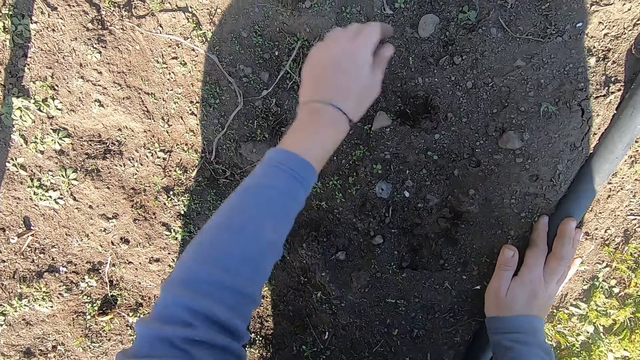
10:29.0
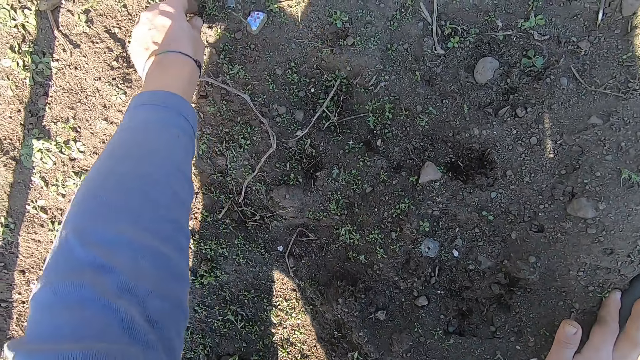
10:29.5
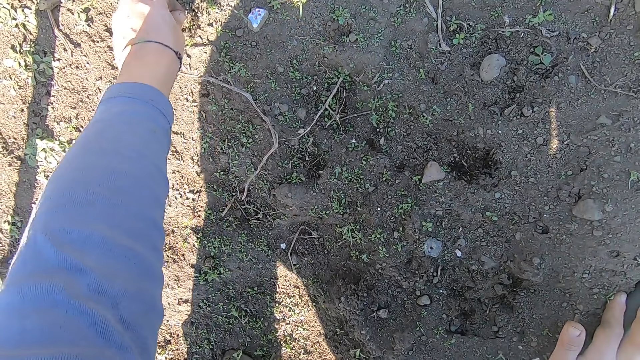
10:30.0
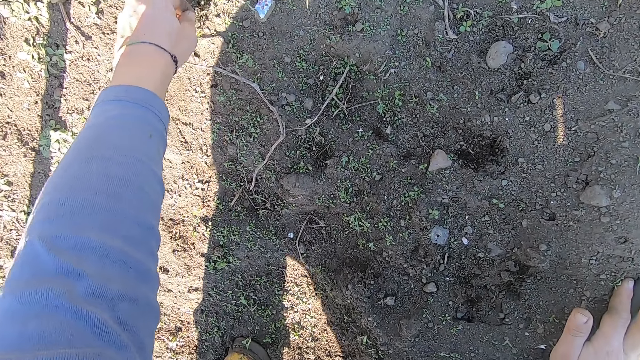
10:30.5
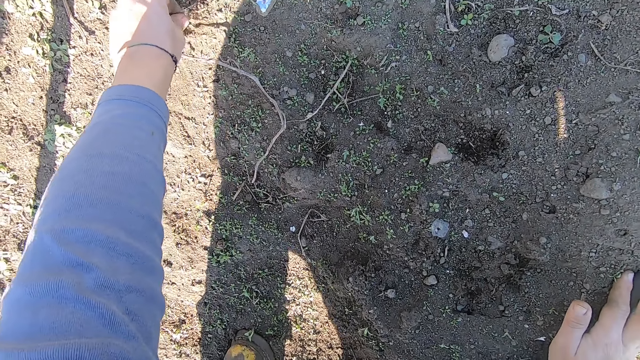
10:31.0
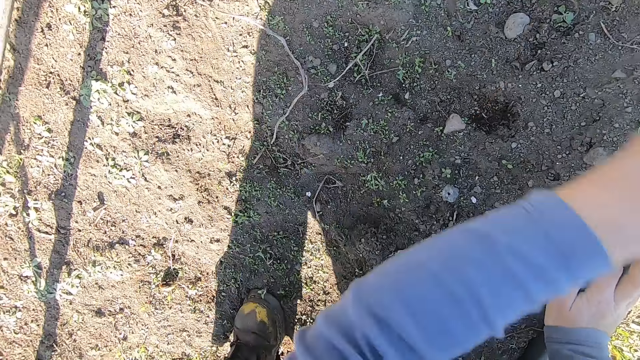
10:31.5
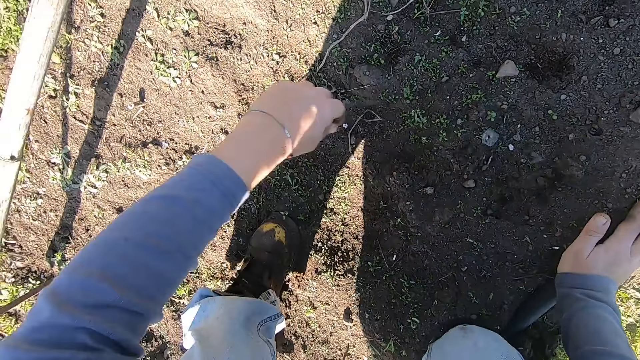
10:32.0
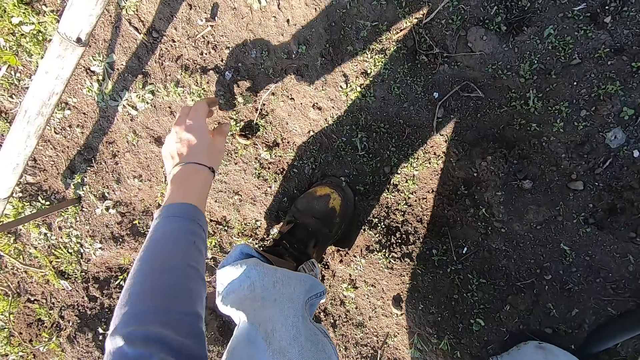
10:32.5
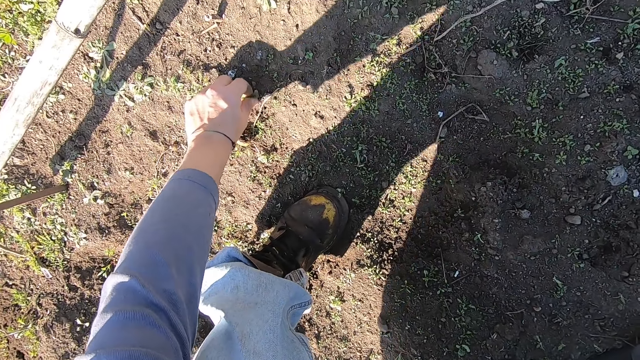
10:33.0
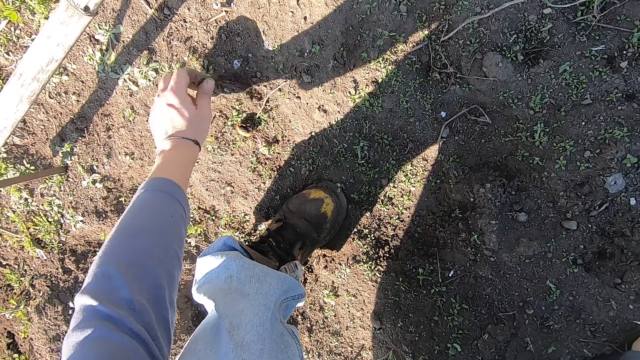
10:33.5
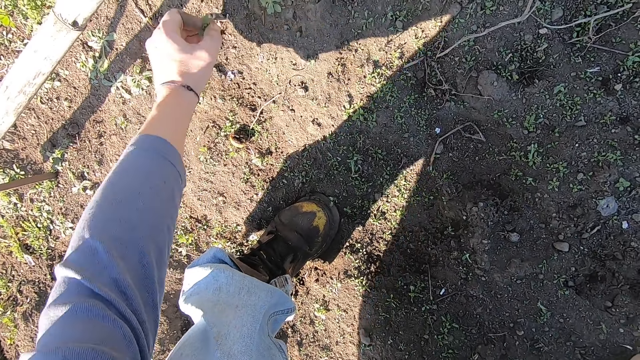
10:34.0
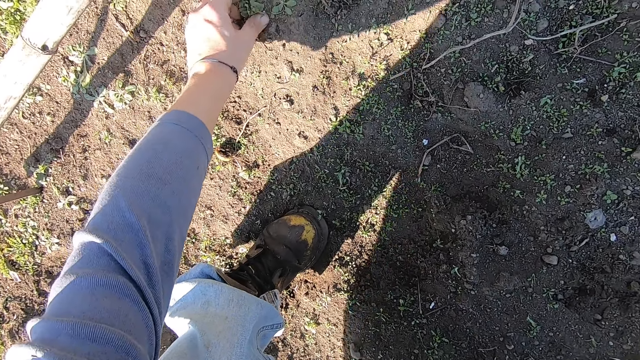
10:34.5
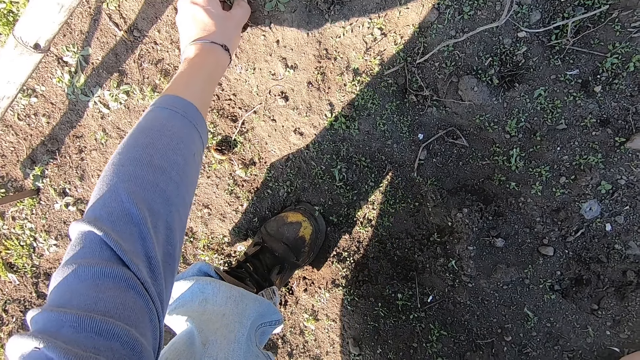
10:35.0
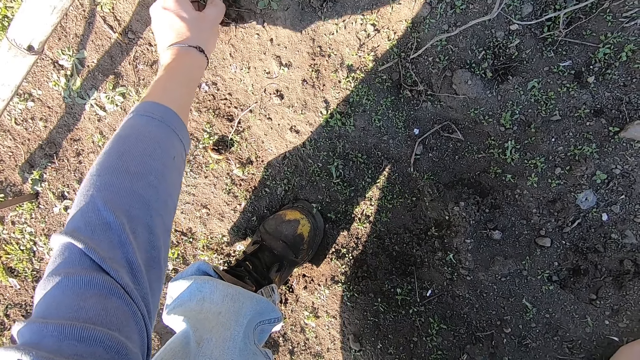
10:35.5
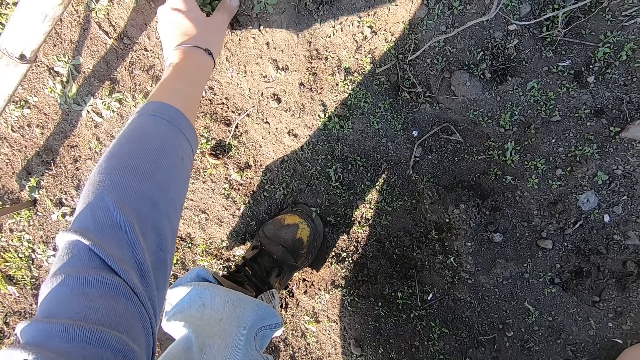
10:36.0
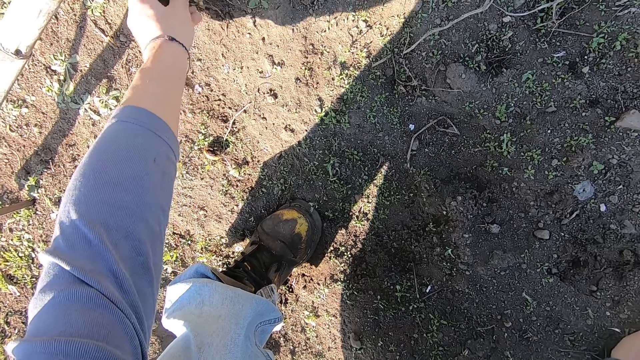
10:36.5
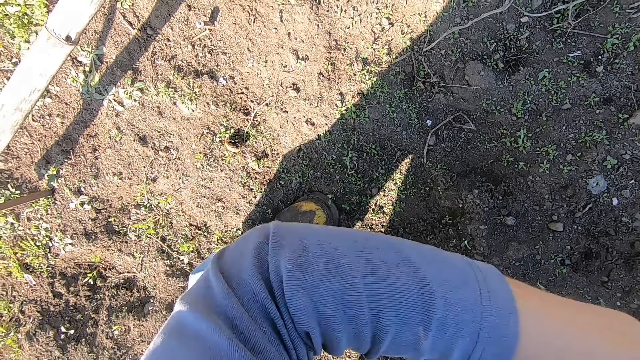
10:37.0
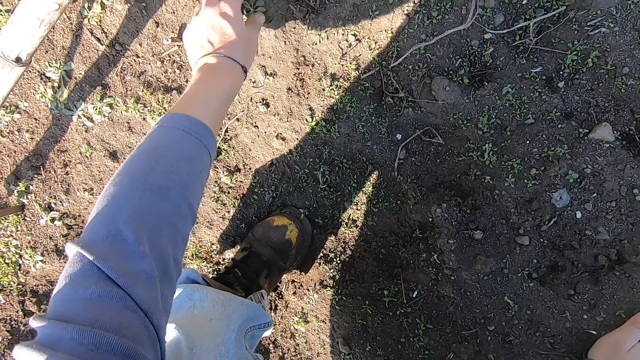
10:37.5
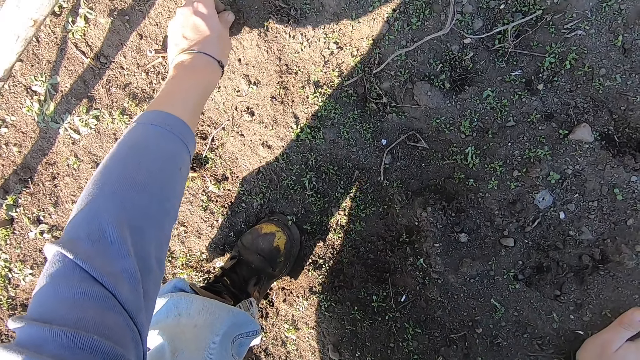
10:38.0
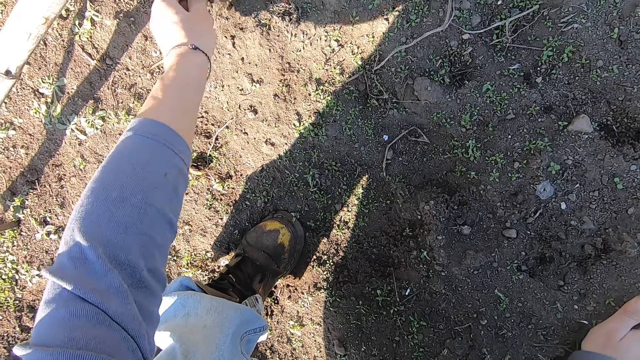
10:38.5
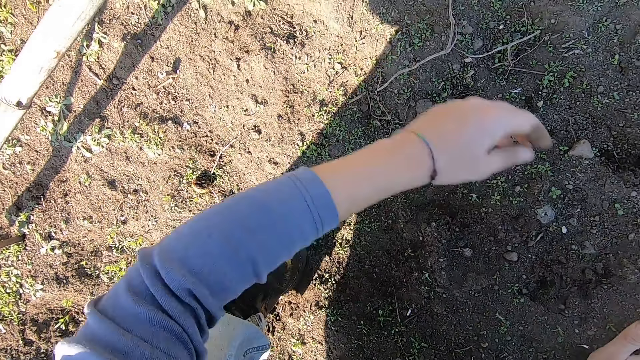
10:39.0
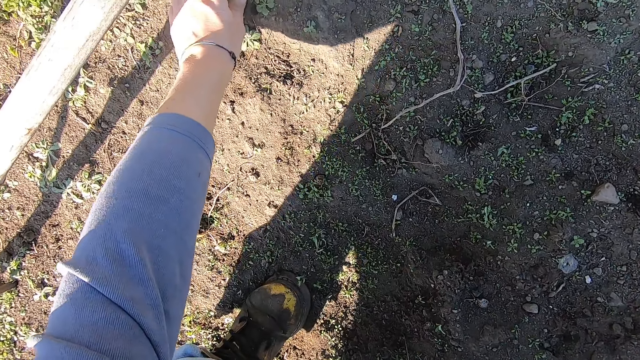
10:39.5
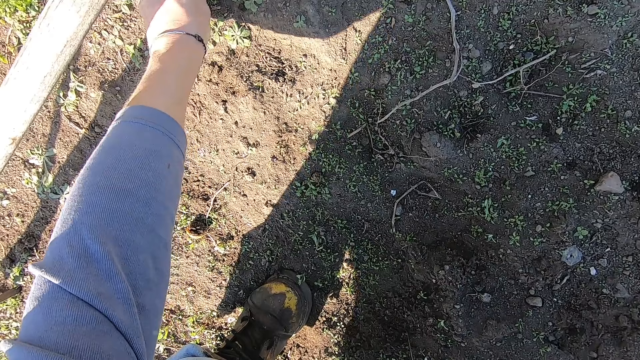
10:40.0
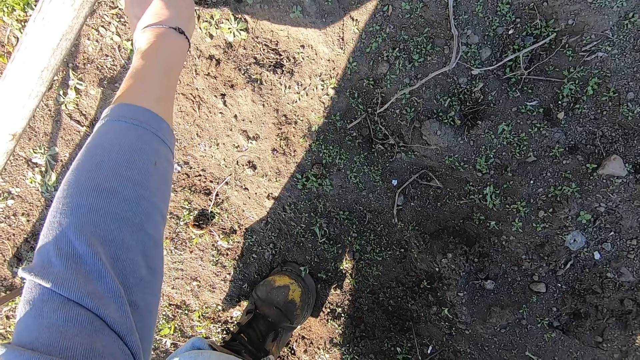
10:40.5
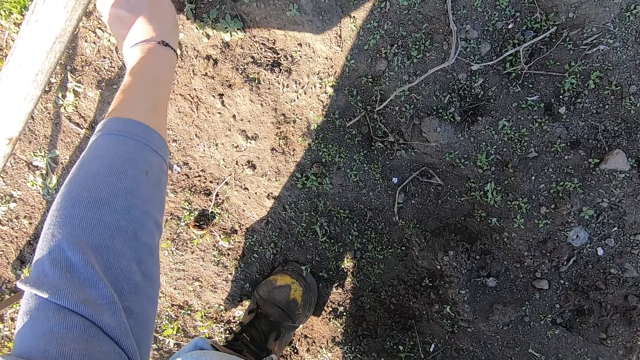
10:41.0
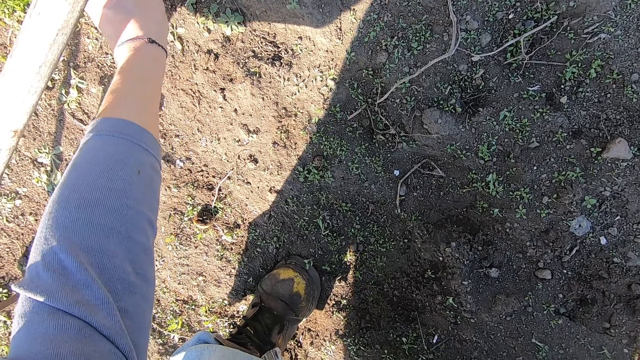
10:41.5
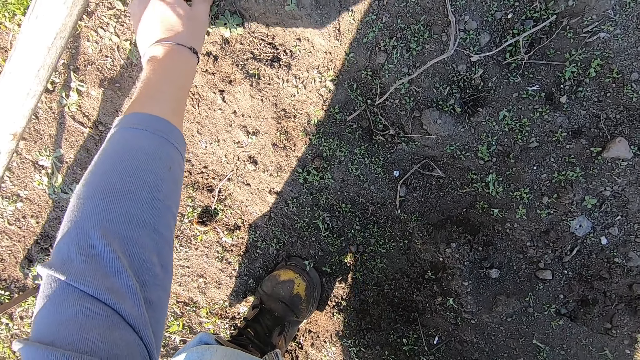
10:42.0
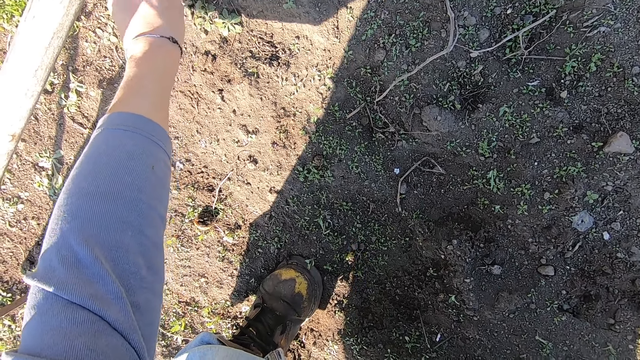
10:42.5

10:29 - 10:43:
The camera wearer removes a weed plant from the ground with his left hand. He throws the weed plant in his left hand away. He removes weed plants from the ground with his left hand. He throws the weed plants in his left hand away. He removes a weed plant from the ground with his left hand. He throws the weed plant in his left hand away. He removes weed plants from the ground with his left hand.

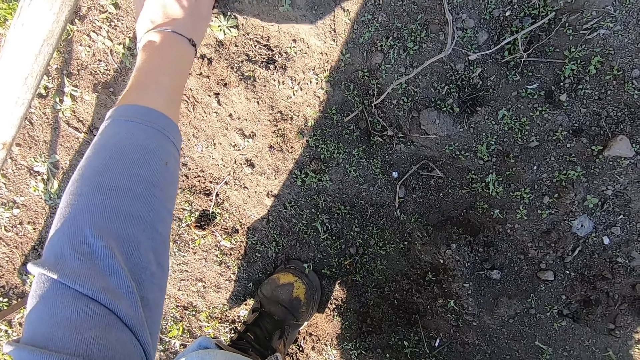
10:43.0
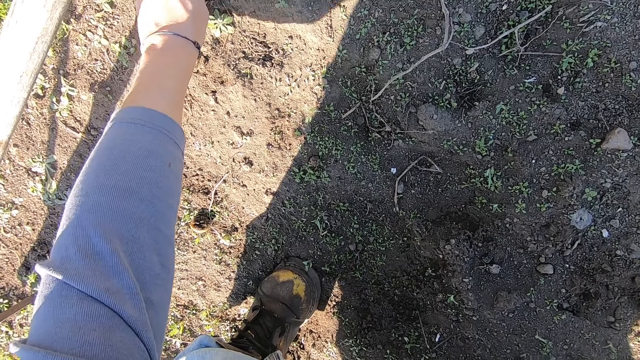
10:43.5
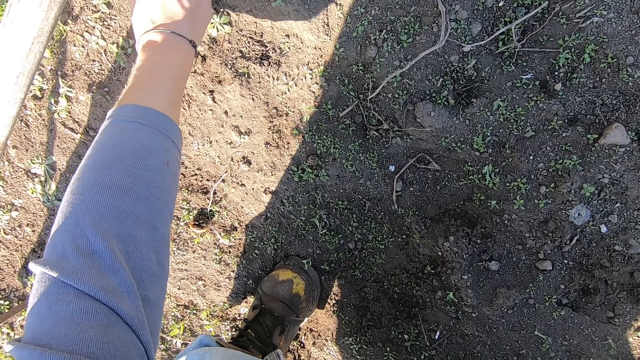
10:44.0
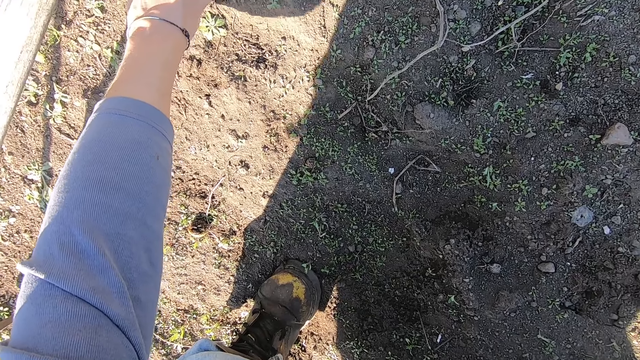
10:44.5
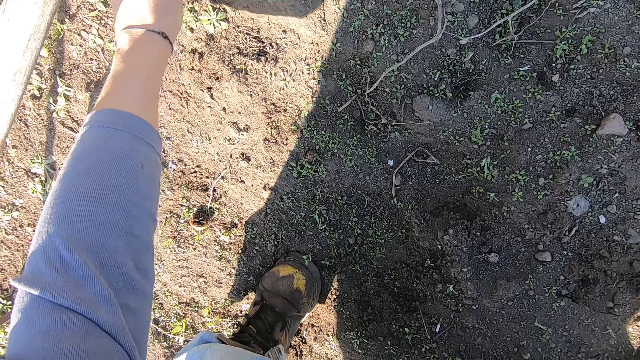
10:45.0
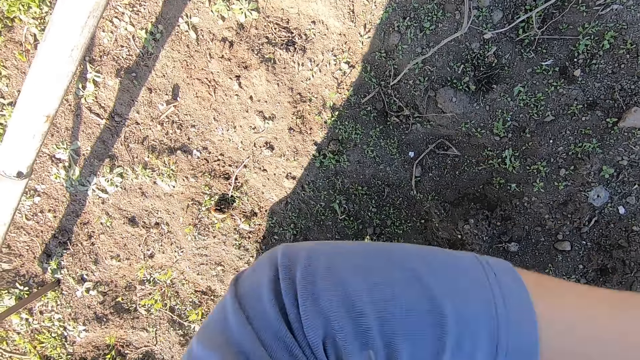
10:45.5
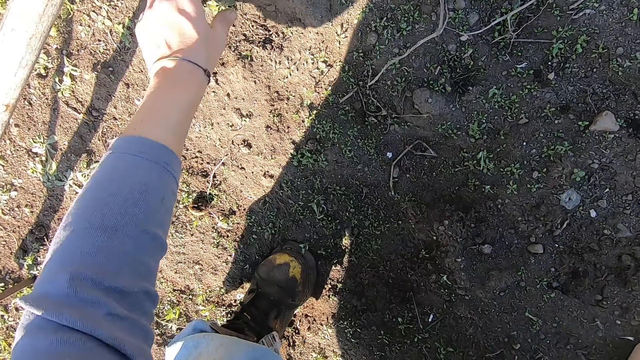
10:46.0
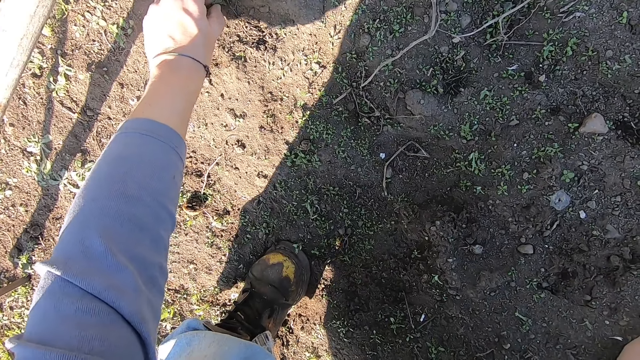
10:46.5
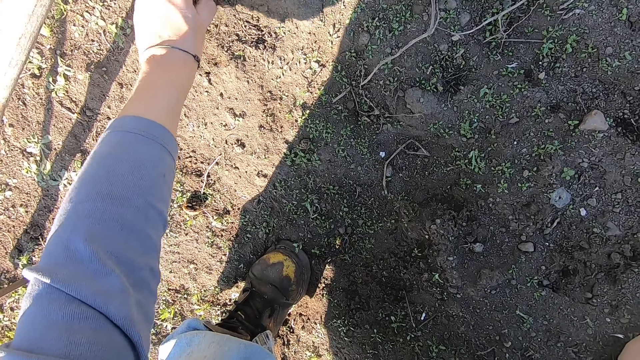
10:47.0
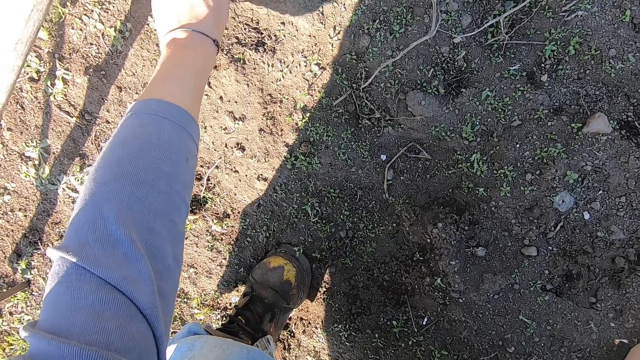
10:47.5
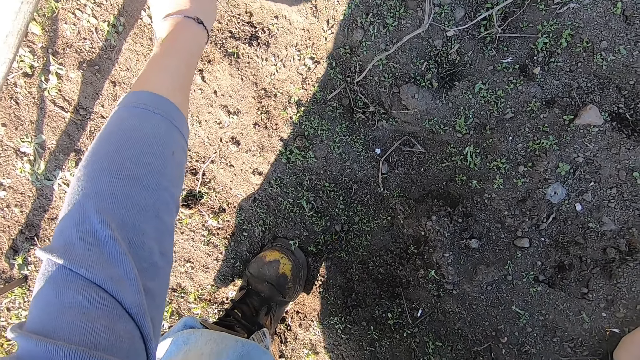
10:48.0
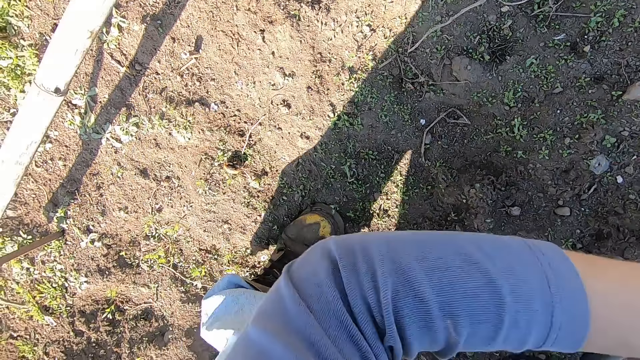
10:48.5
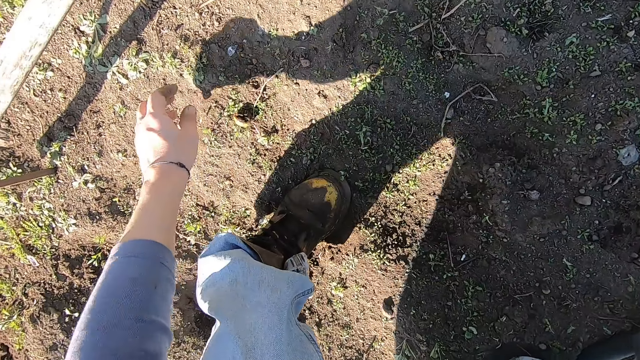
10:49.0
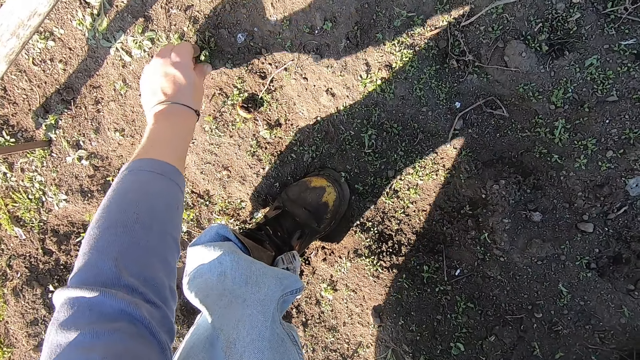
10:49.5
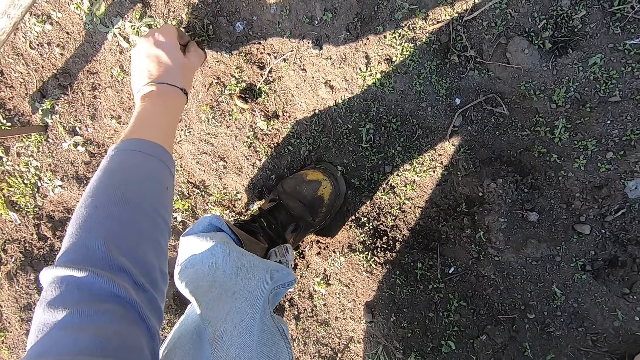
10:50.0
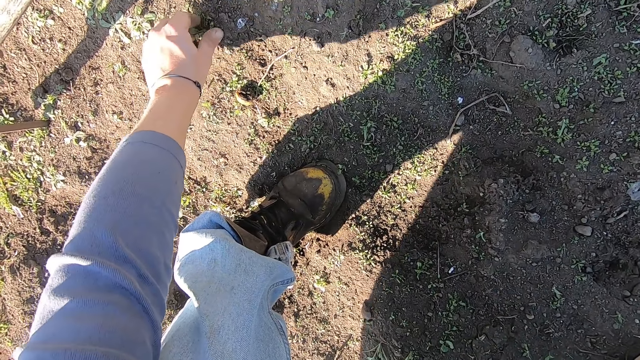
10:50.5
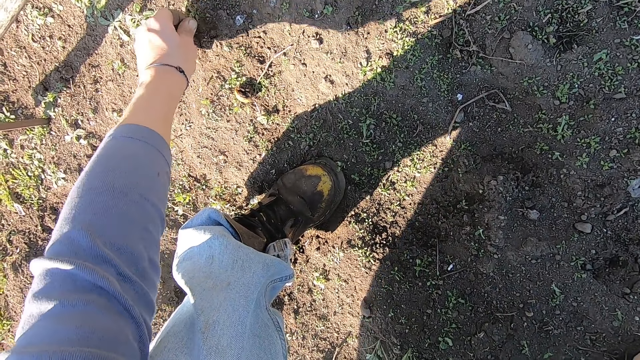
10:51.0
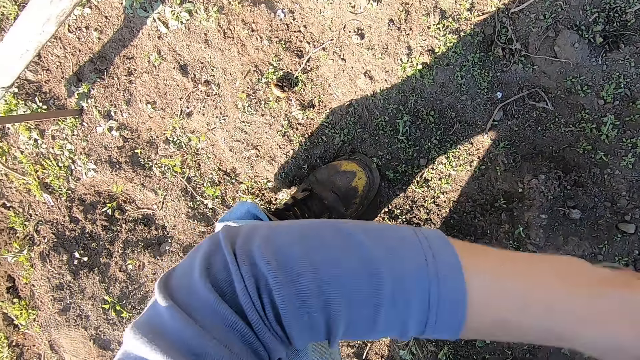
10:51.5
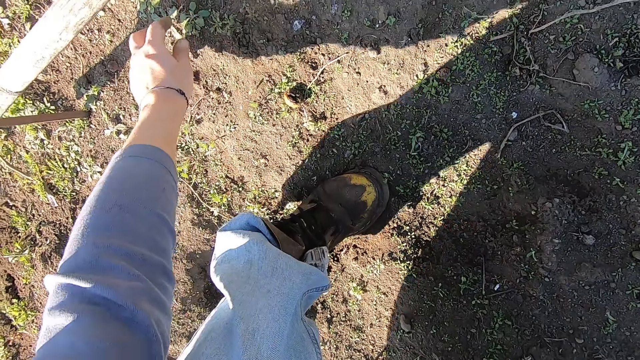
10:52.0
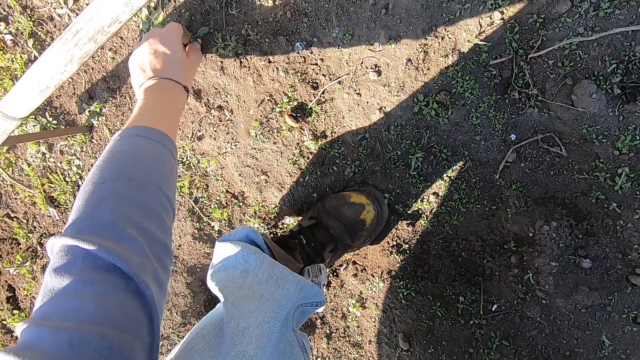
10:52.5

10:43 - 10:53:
The camera wearer throws the weed plants in his left hand away. He removes weed plants from the ground with his left hand. He throws the weed plants in his left hand away. He removes weed plants from the ground with his left hand. He throws the weed plants in his left hand away. He removes weed plants from the ground with his left hand.
